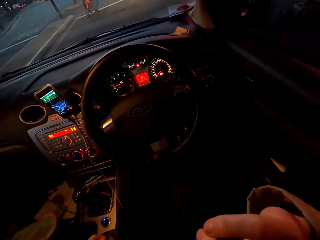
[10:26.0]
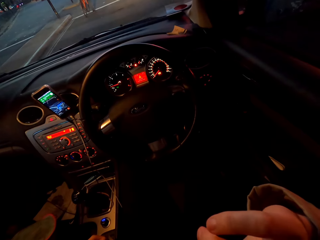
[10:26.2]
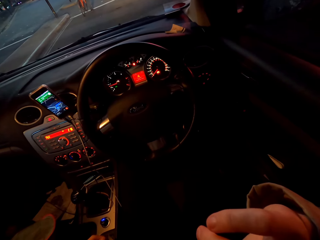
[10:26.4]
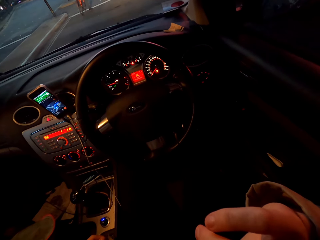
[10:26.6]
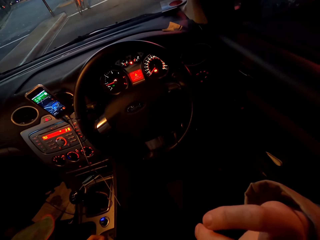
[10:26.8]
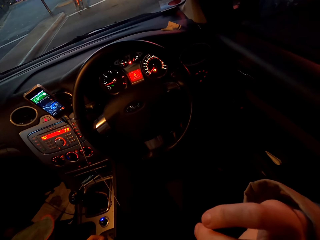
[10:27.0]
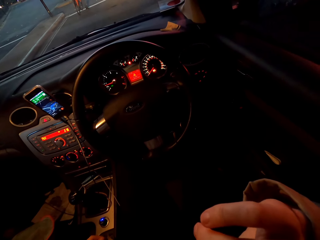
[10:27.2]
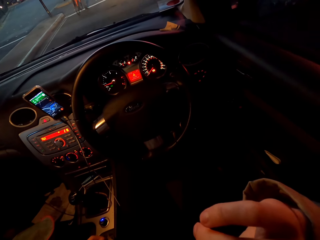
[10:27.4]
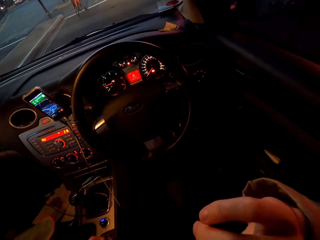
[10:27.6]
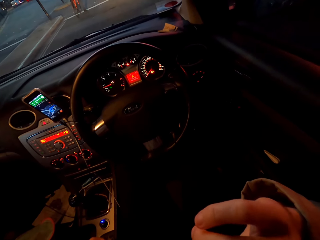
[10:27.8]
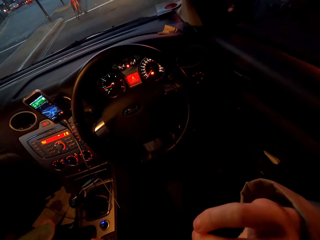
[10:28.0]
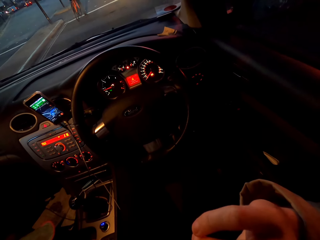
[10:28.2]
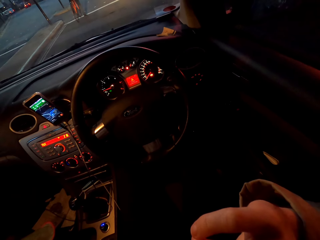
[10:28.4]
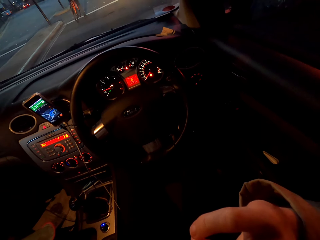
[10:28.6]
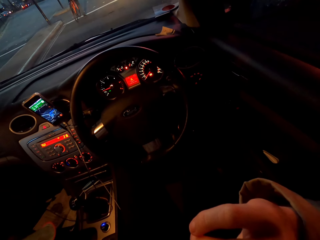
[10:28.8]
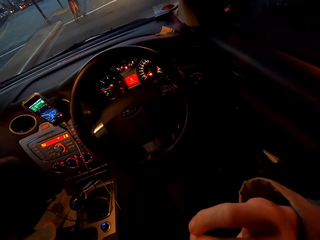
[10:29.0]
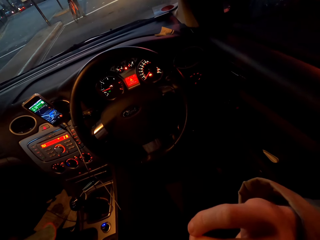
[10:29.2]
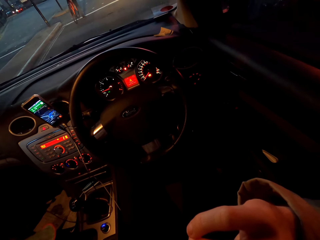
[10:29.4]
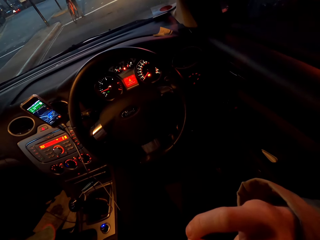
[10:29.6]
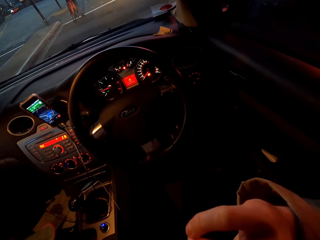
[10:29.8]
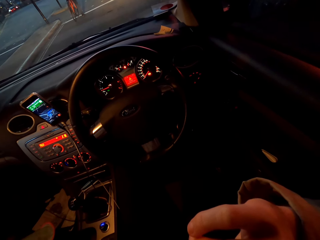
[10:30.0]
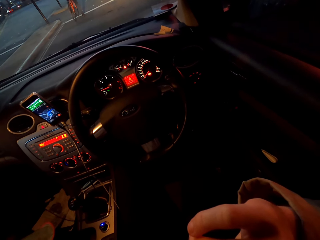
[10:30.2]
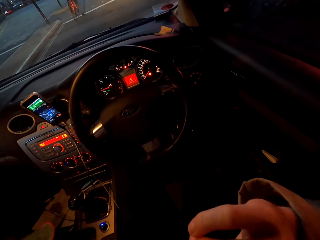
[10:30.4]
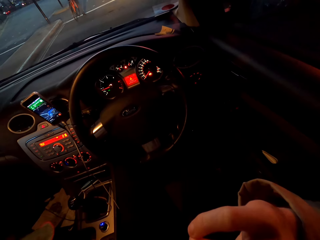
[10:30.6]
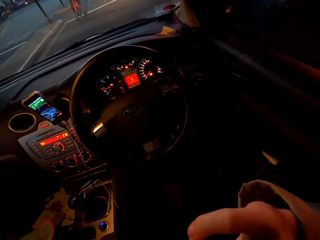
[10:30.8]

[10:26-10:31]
The camera wearer touches his face with his right hand.

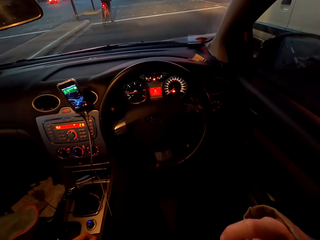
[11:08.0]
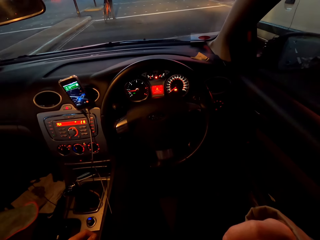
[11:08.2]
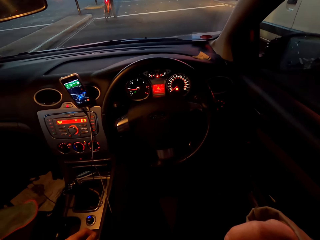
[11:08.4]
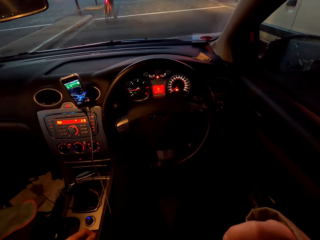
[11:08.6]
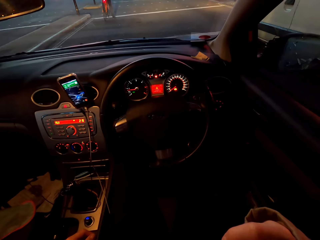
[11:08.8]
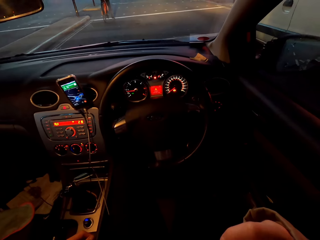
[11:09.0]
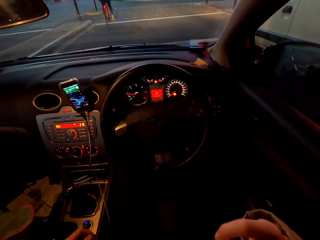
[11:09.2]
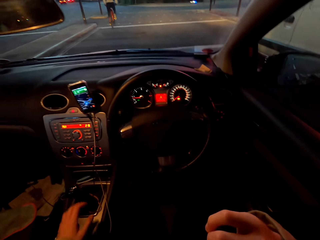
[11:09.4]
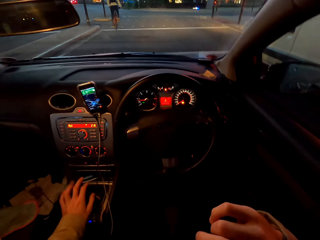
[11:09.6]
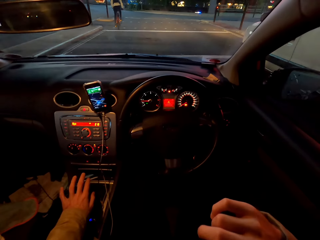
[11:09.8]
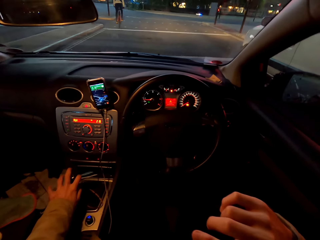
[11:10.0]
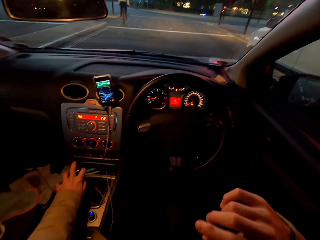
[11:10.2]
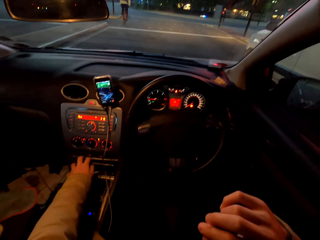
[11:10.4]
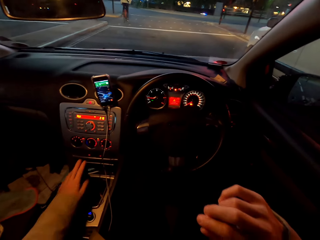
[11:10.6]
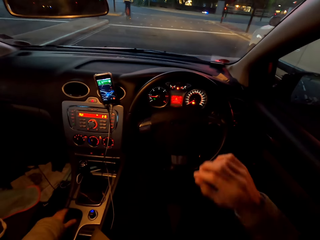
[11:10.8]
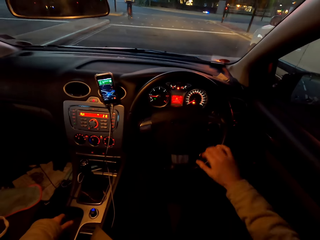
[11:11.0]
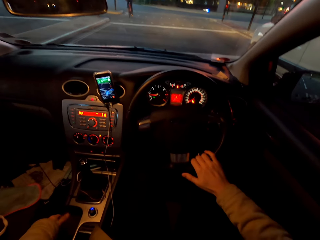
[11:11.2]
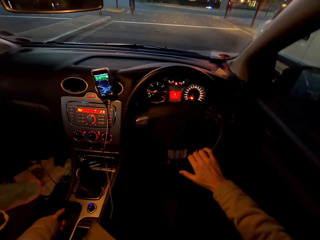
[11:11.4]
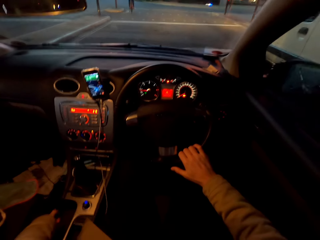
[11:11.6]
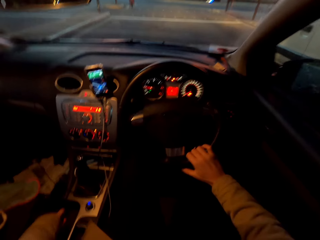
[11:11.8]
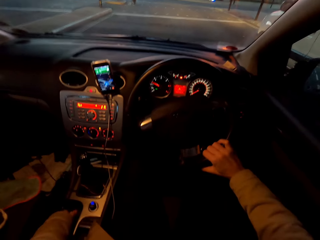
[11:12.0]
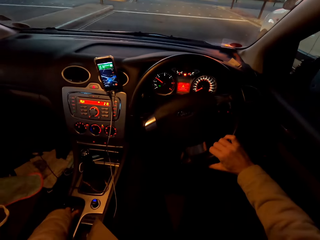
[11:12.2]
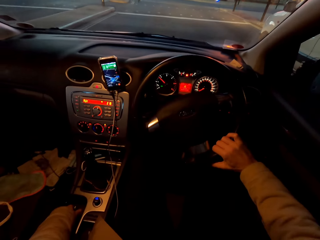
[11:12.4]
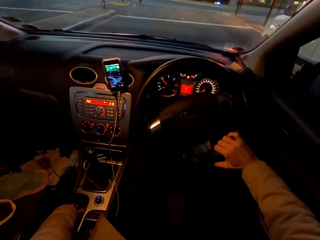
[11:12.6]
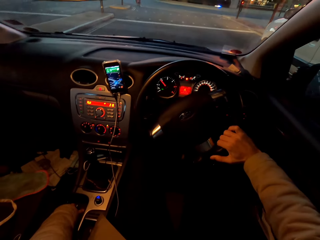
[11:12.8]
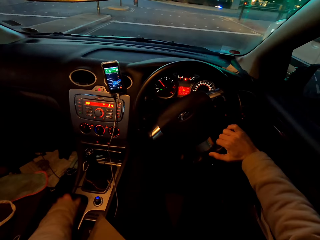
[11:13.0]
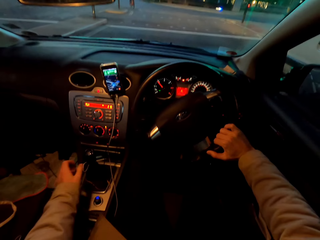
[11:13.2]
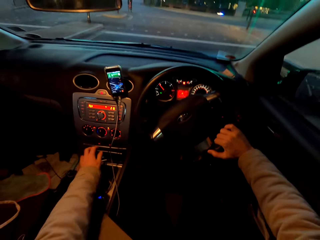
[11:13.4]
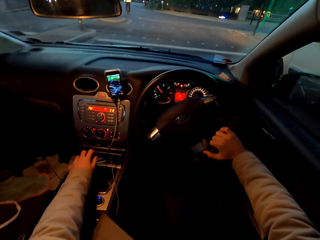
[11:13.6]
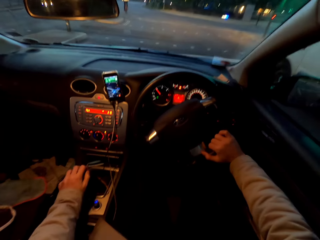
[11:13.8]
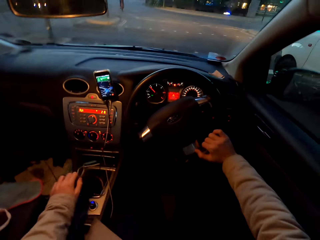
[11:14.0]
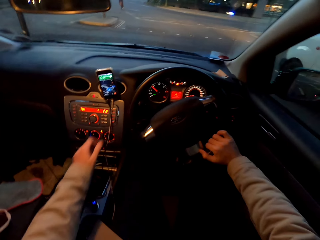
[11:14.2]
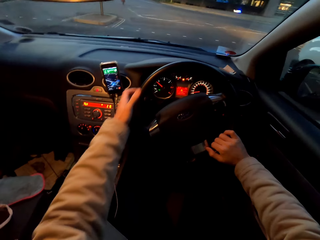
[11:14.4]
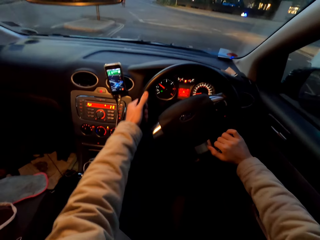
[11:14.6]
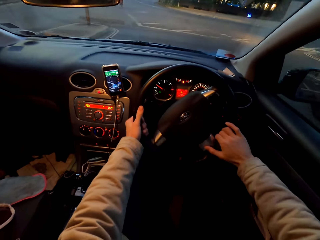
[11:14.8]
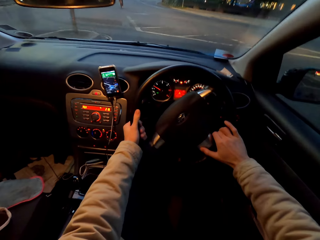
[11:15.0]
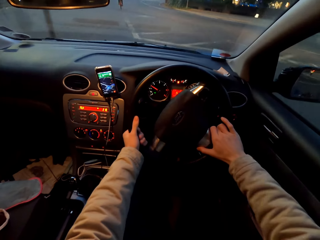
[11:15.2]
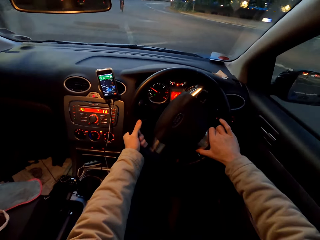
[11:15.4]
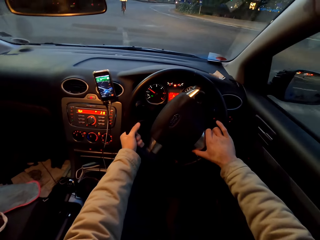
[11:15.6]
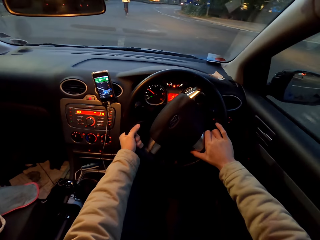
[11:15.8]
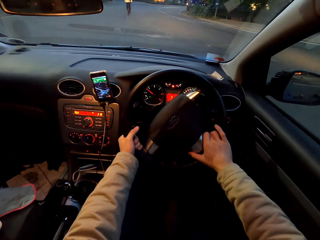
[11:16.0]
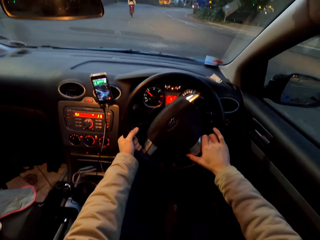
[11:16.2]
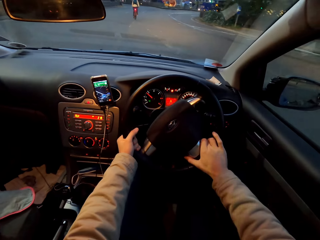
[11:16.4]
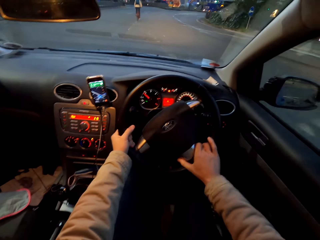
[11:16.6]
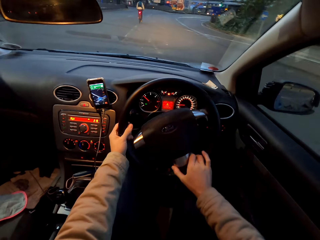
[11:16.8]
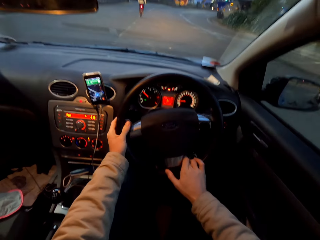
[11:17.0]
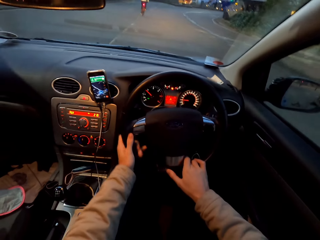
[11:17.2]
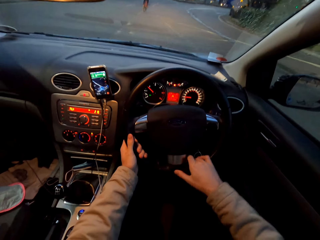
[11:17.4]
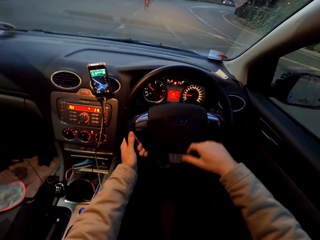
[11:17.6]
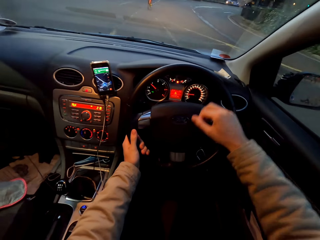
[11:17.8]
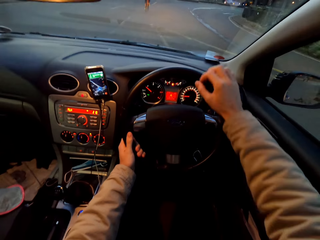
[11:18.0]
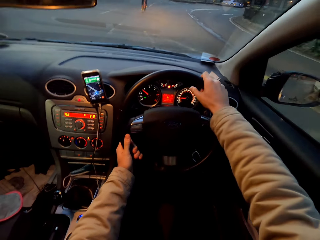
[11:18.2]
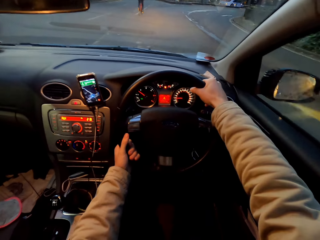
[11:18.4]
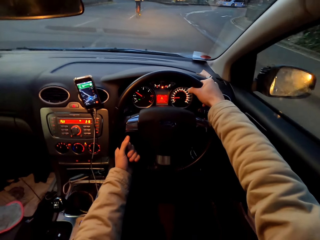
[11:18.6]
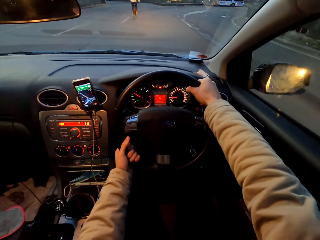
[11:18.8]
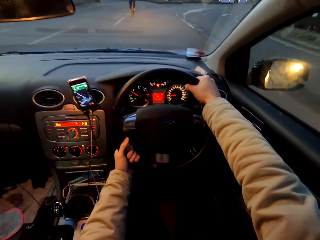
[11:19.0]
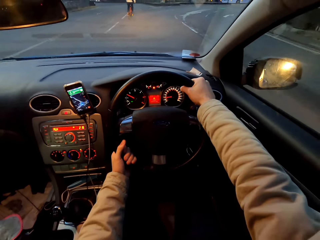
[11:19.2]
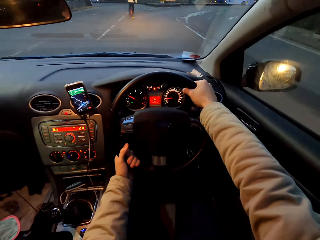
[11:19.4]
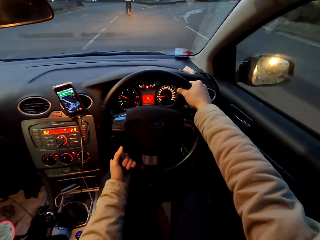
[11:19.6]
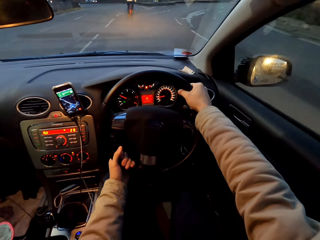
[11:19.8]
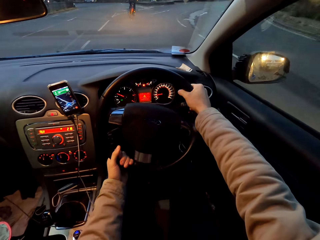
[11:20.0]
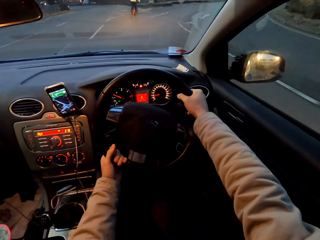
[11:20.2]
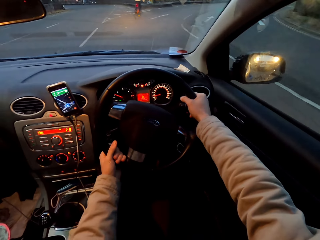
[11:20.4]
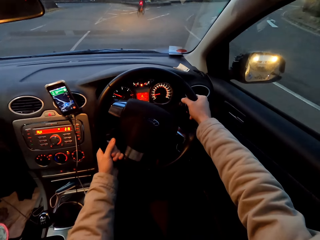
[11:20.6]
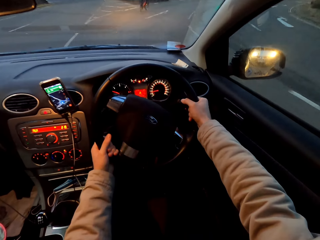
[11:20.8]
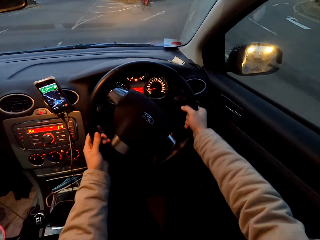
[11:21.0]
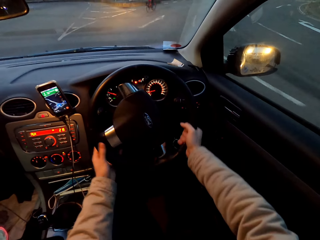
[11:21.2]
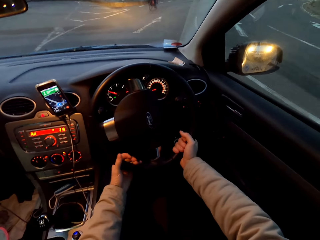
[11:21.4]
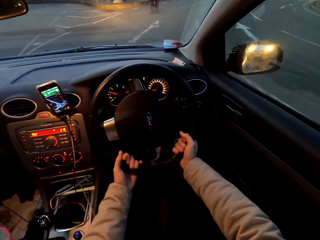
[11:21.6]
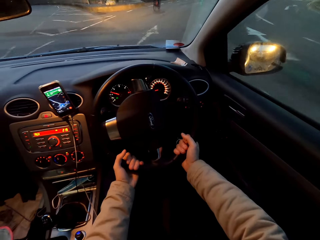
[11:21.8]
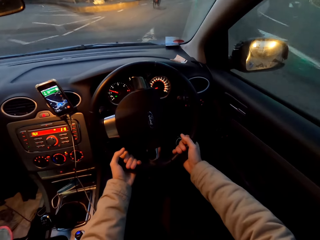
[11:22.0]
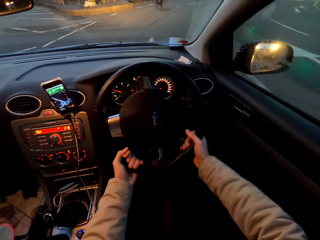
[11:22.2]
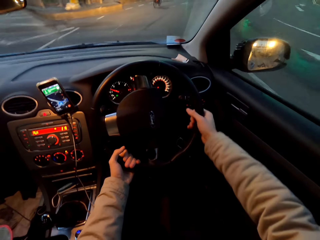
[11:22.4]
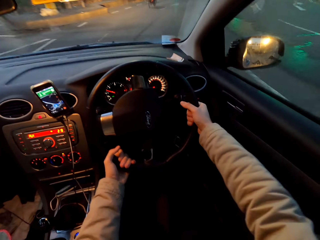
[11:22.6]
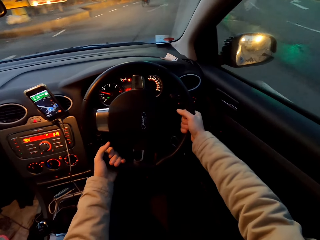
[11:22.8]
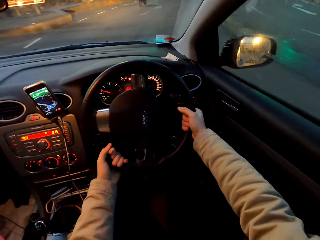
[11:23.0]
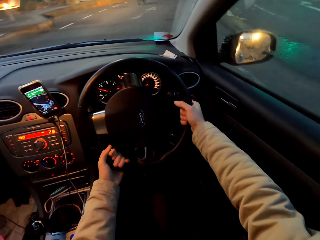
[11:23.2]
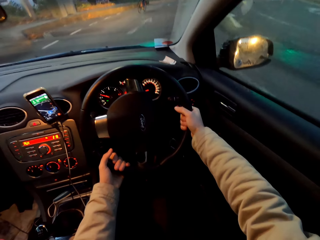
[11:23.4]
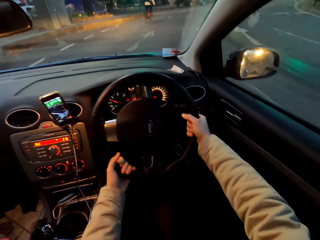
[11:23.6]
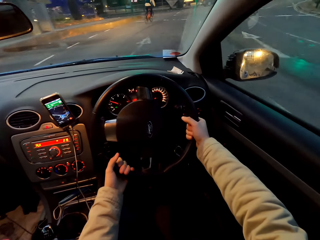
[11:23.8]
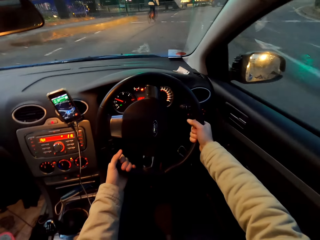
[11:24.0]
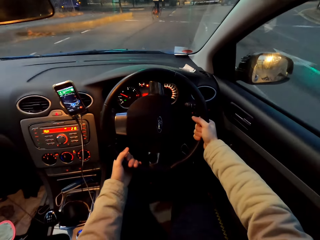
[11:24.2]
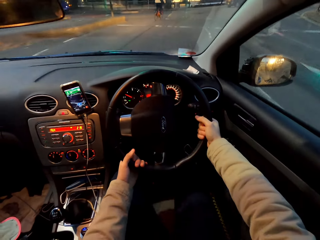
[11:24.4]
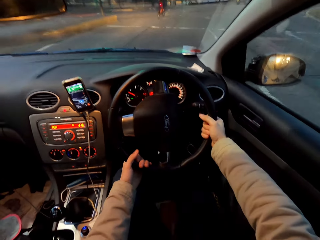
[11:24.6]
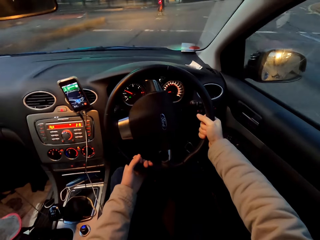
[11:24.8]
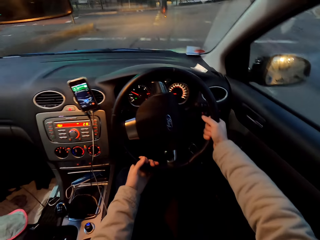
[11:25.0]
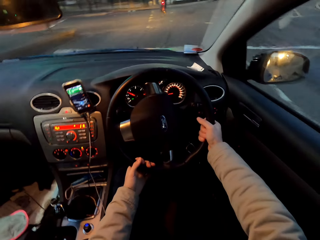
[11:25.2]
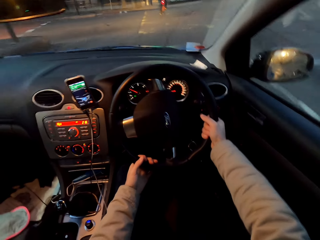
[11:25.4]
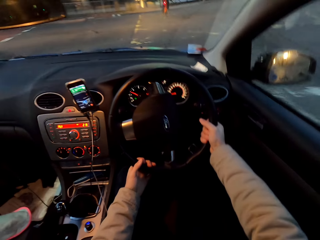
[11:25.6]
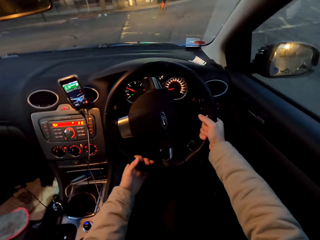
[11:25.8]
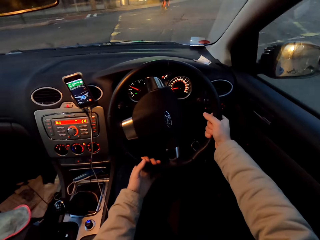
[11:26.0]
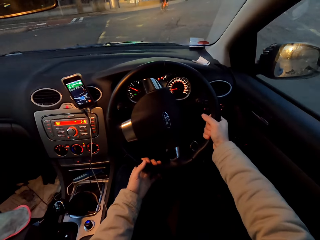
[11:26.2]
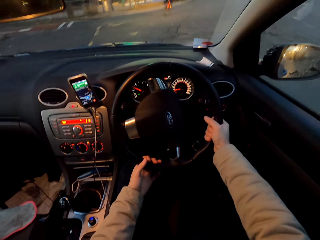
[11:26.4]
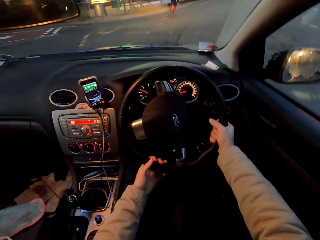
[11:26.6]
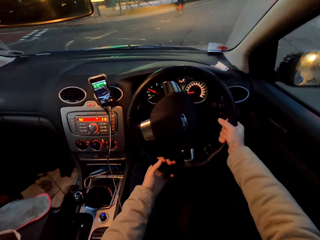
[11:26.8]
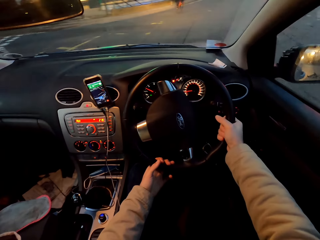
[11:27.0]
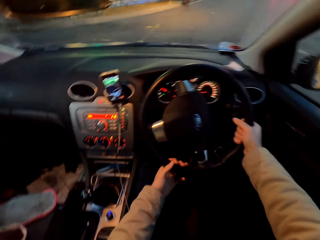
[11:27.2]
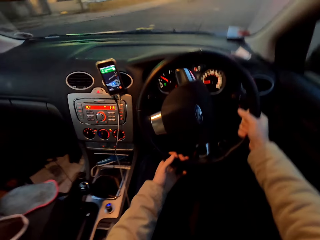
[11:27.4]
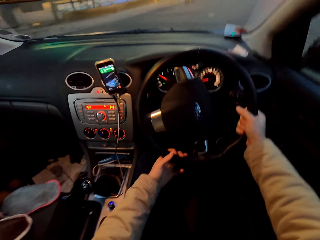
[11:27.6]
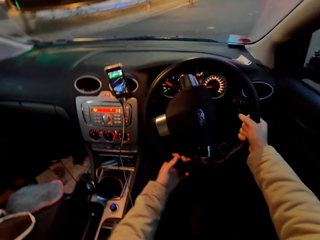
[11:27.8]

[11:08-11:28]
The camera wearer adjusts the gear in the car with his left hand. He holds the gear with the hand. He drives the car on the road with his right hand on a steering wheel. He holds the gear with the hand. He adjusts the gear in the car with his left hand. He drives the car on the road with both hands on the steering wheel.
